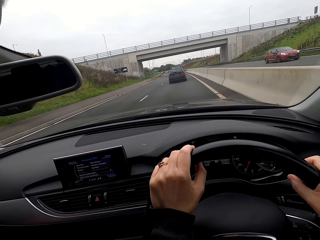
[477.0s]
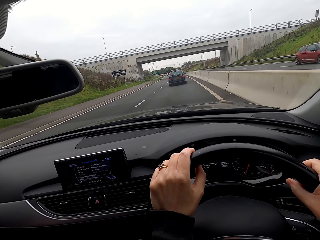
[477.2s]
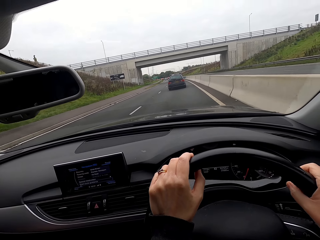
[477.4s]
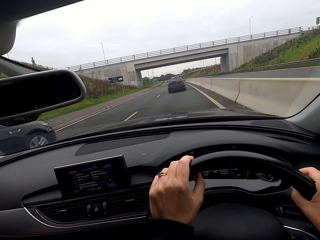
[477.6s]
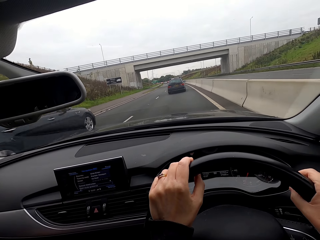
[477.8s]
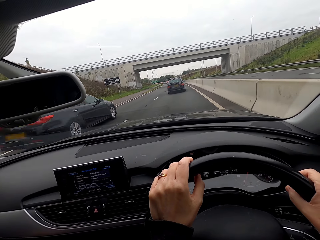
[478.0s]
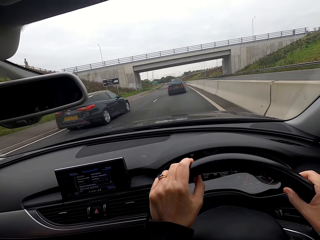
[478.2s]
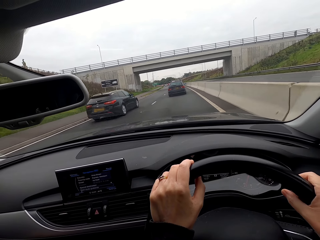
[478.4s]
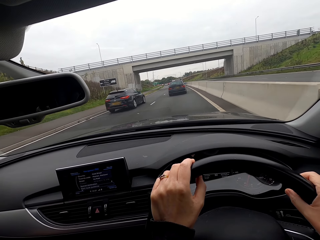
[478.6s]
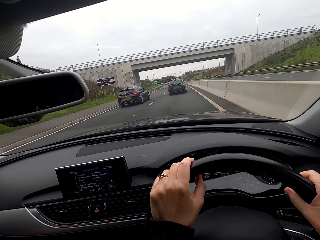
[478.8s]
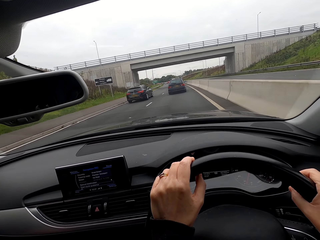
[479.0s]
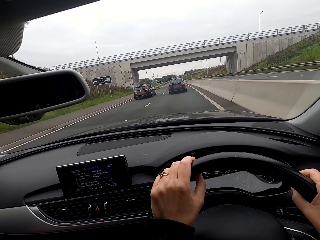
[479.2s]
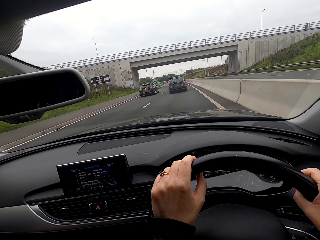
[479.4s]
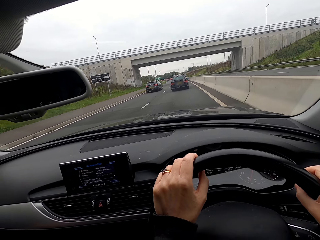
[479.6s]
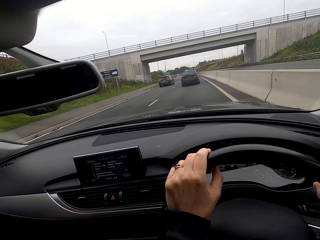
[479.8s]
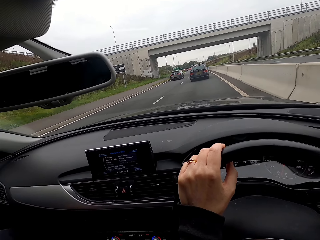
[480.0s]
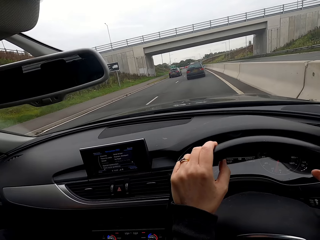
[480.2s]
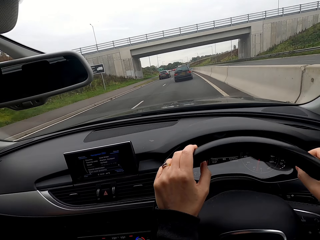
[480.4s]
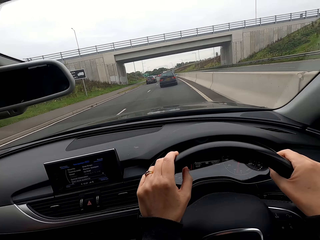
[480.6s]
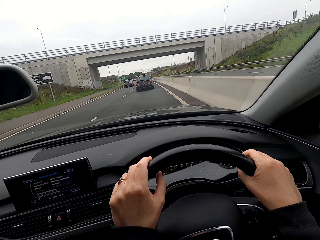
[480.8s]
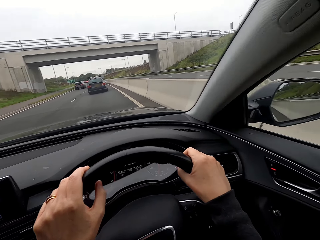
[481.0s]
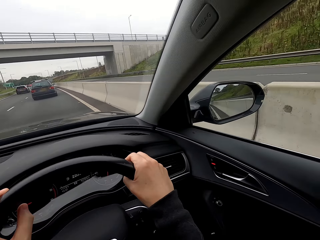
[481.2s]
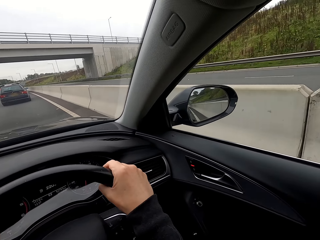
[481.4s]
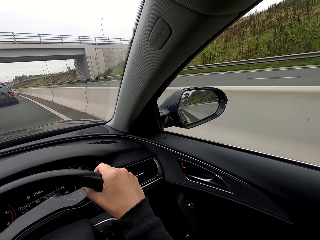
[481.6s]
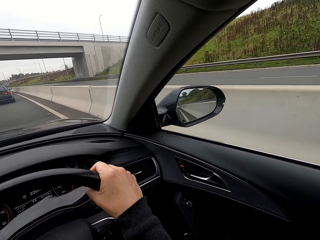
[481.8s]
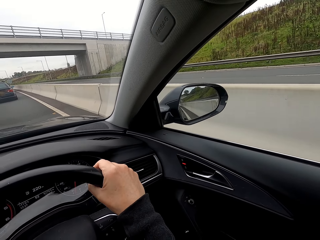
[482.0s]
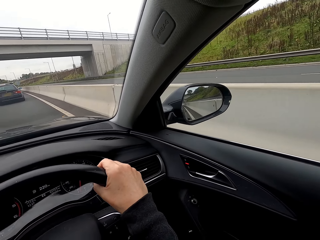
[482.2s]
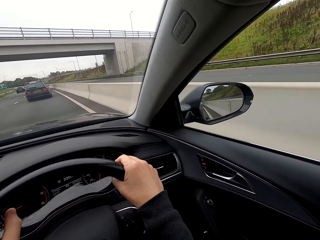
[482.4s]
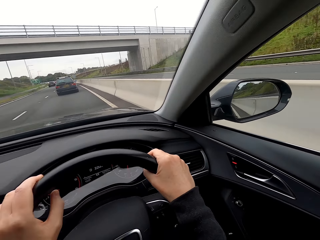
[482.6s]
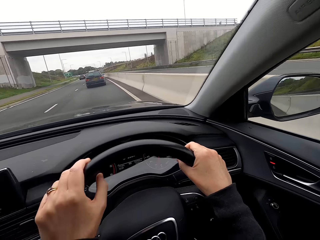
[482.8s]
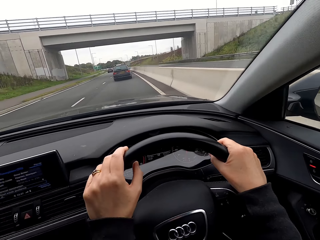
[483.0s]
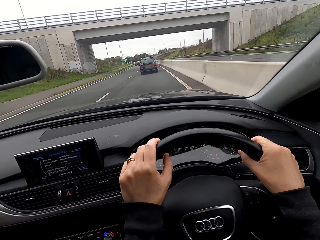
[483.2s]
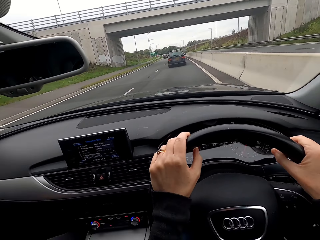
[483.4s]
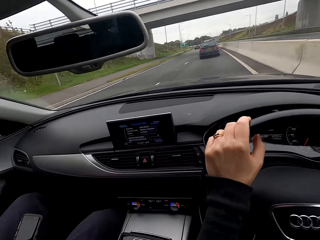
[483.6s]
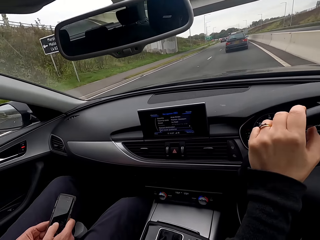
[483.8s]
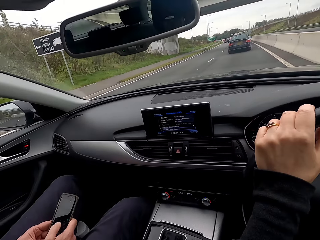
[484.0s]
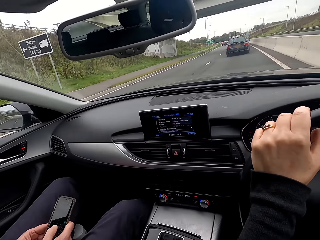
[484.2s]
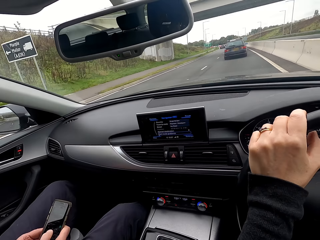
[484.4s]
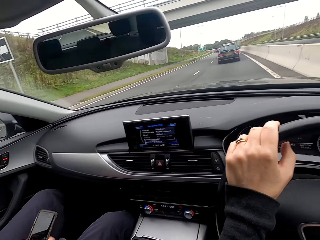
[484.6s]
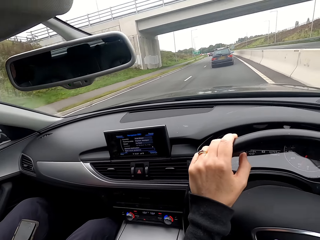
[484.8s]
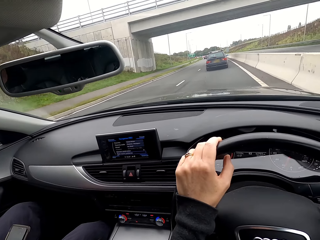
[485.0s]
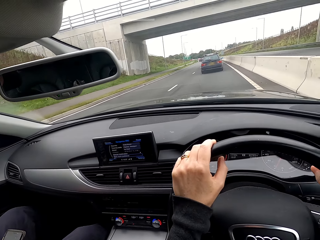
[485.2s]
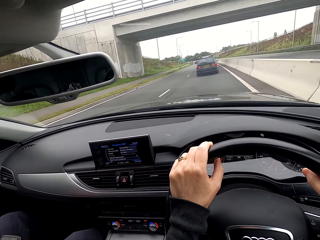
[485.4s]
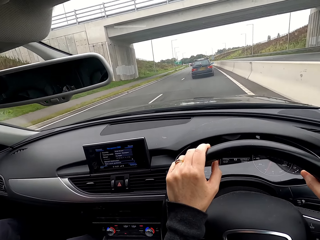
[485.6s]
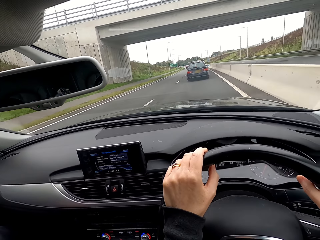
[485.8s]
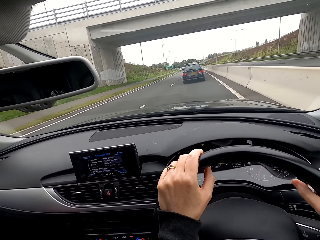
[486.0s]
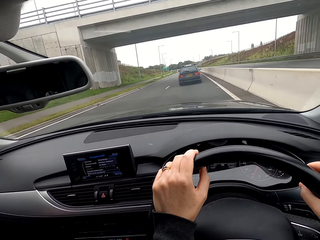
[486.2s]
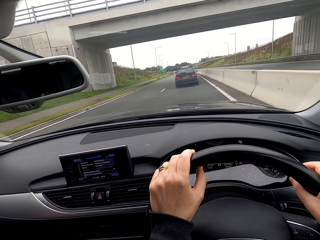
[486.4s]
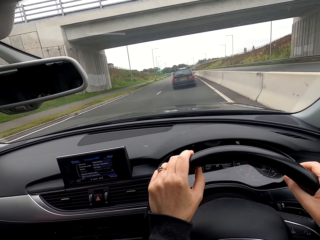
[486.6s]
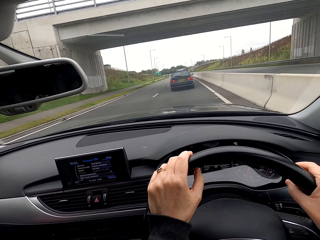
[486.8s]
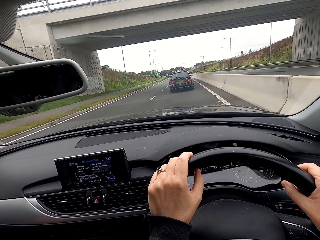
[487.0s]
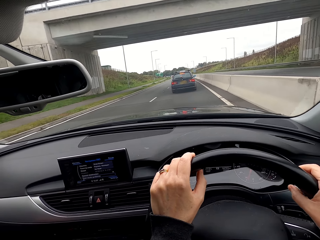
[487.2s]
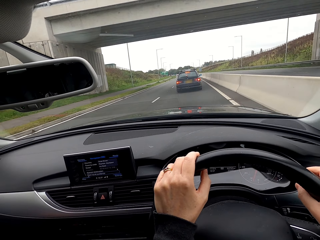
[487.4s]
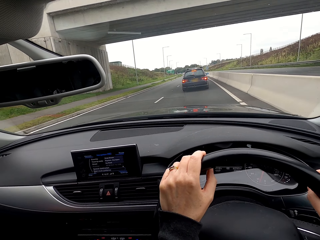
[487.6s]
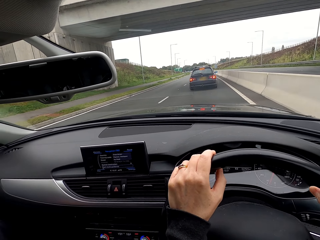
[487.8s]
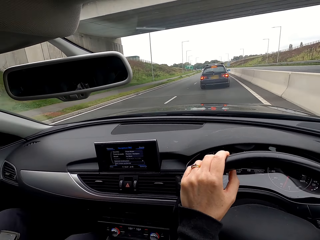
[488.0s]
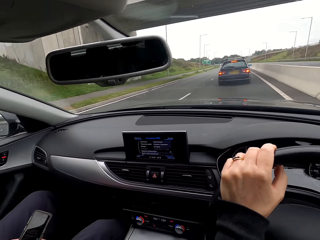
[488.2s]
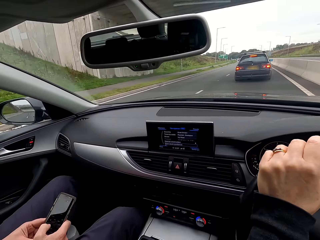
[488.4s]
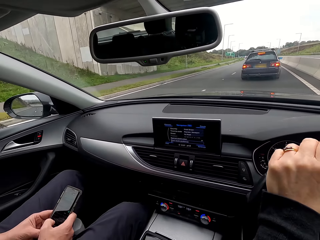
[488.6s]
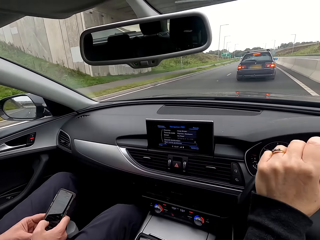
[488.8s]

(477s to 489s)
The camera wearer drives past a car. A car drives past them. The man scrolls through a phone in both hands.

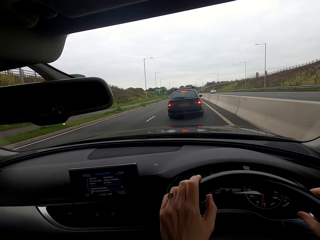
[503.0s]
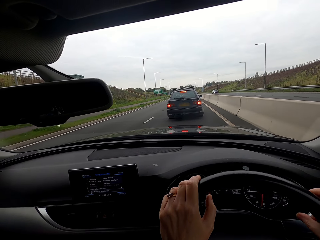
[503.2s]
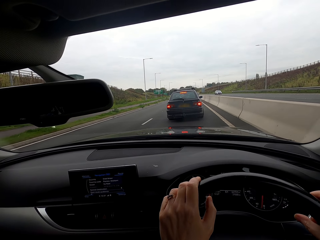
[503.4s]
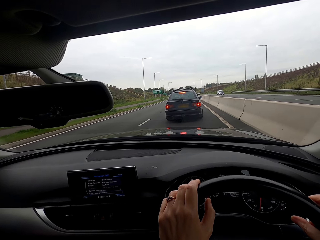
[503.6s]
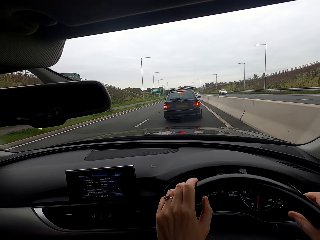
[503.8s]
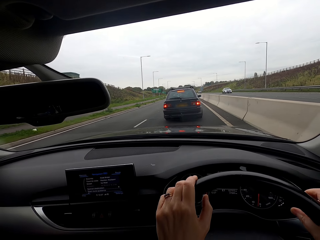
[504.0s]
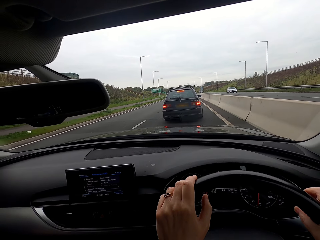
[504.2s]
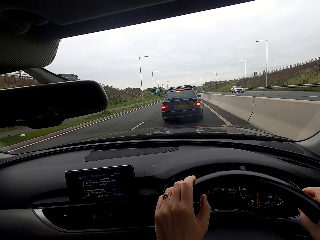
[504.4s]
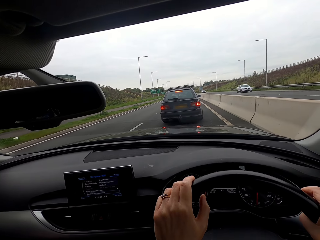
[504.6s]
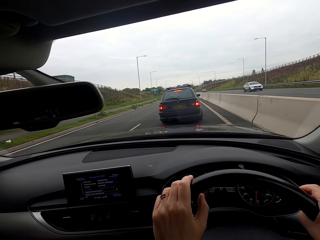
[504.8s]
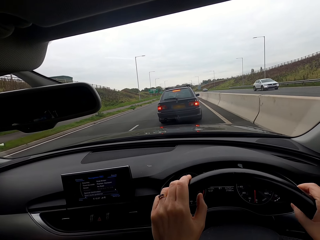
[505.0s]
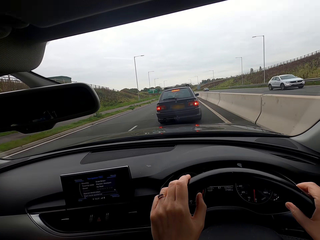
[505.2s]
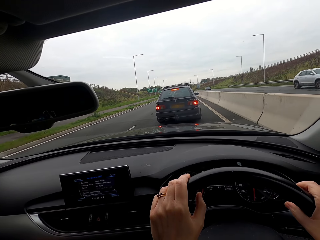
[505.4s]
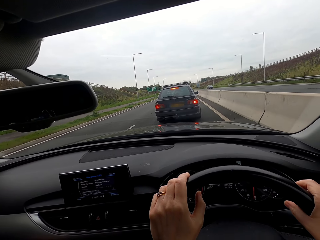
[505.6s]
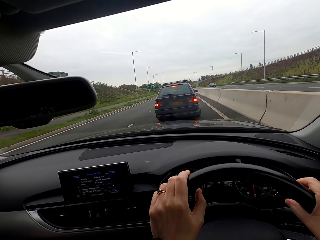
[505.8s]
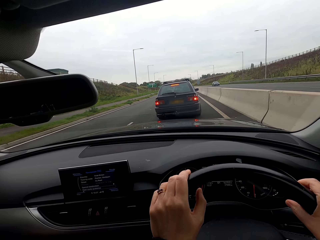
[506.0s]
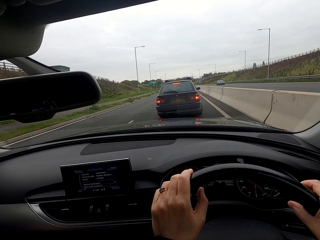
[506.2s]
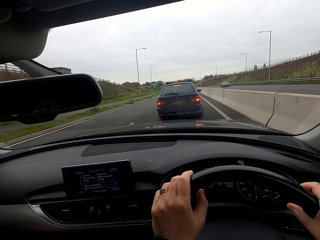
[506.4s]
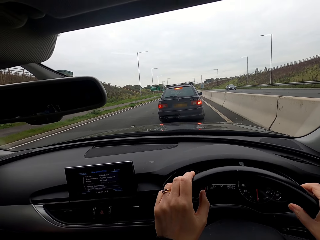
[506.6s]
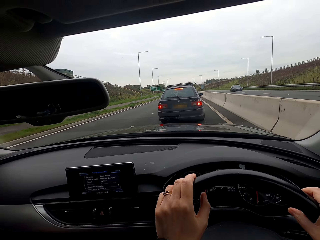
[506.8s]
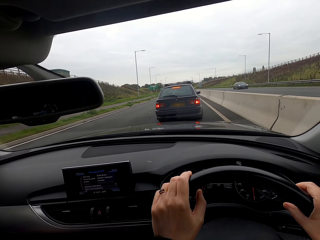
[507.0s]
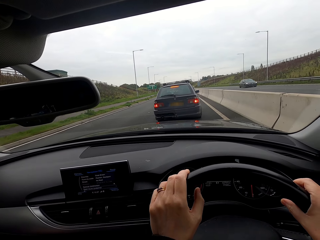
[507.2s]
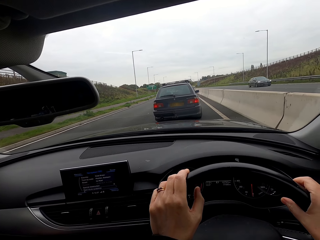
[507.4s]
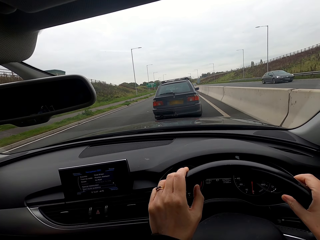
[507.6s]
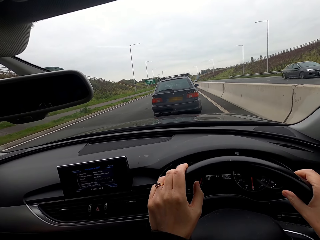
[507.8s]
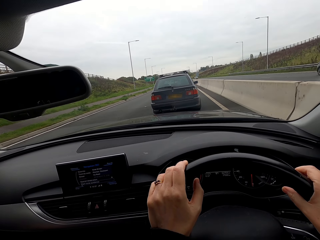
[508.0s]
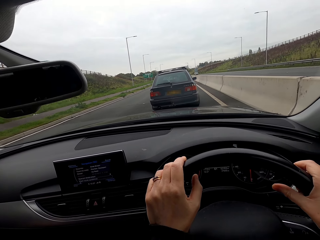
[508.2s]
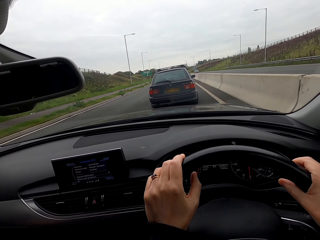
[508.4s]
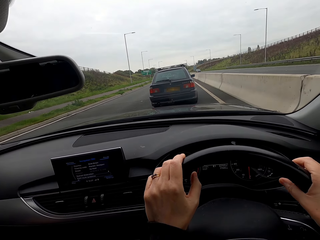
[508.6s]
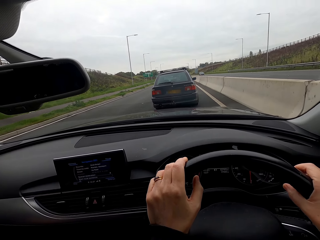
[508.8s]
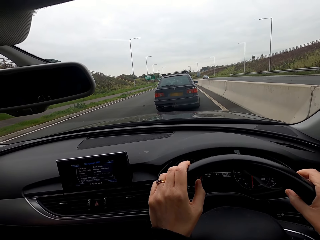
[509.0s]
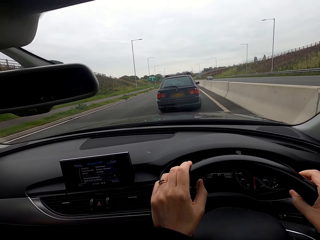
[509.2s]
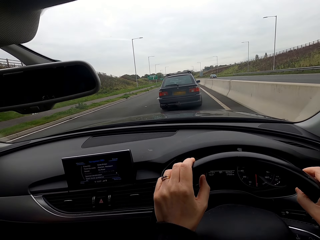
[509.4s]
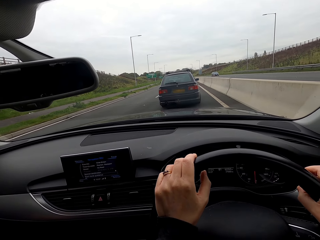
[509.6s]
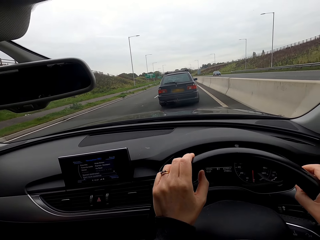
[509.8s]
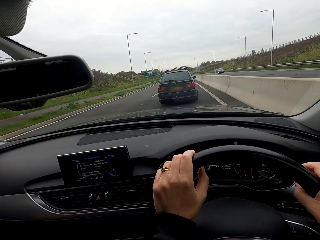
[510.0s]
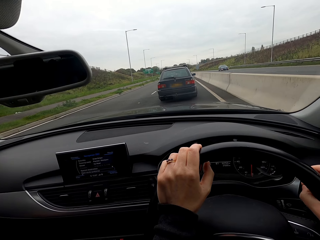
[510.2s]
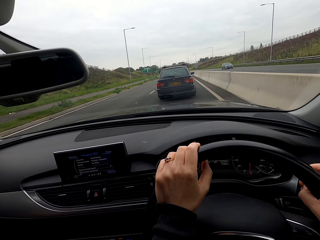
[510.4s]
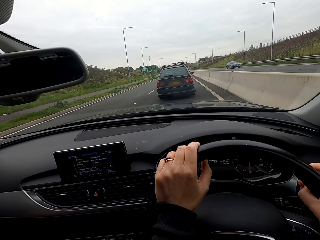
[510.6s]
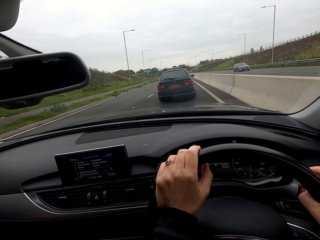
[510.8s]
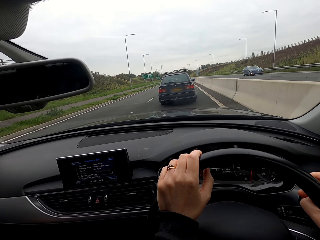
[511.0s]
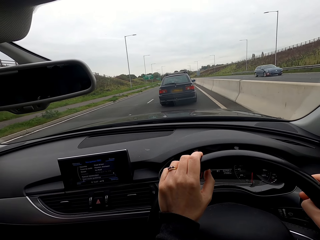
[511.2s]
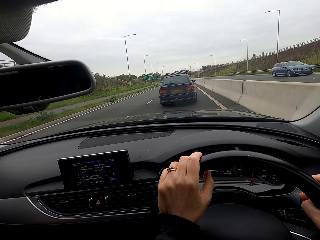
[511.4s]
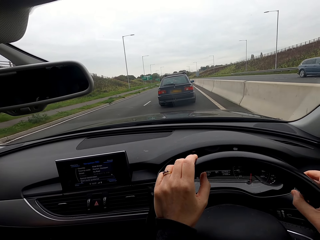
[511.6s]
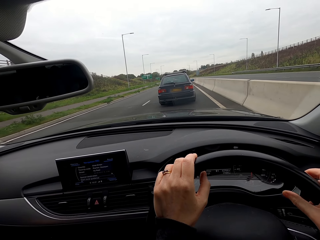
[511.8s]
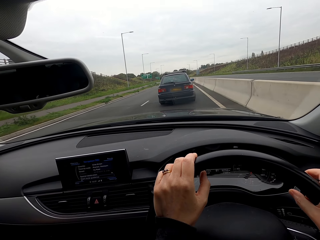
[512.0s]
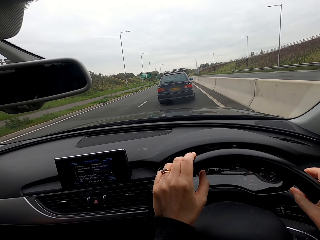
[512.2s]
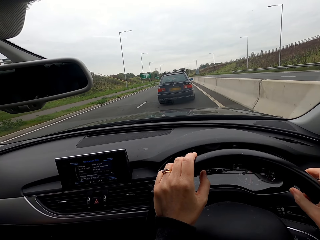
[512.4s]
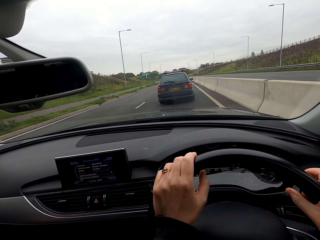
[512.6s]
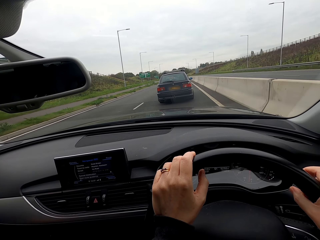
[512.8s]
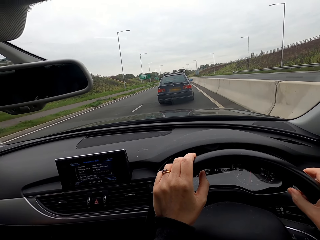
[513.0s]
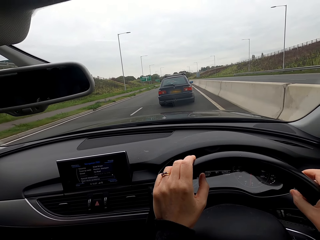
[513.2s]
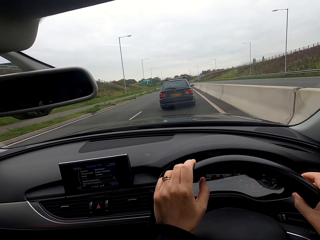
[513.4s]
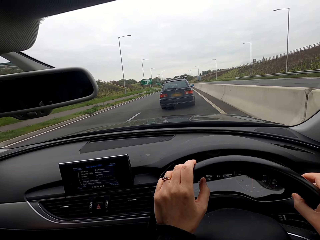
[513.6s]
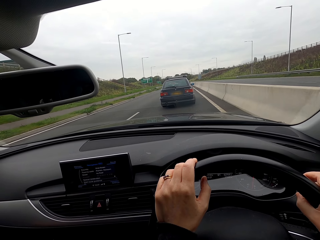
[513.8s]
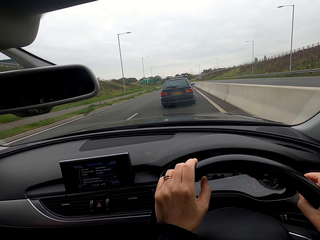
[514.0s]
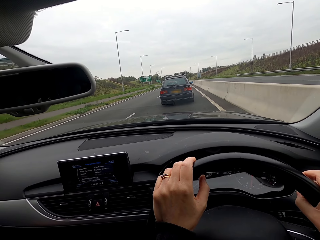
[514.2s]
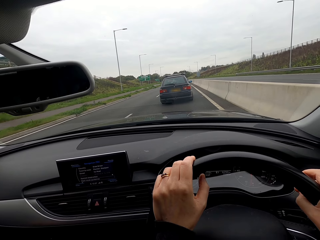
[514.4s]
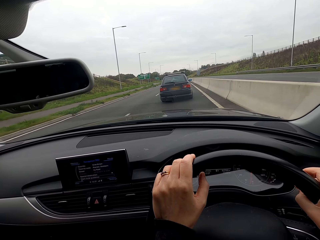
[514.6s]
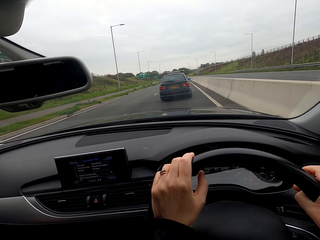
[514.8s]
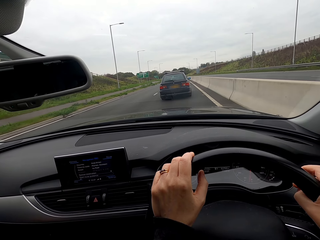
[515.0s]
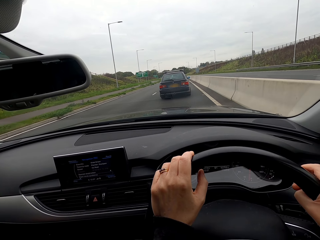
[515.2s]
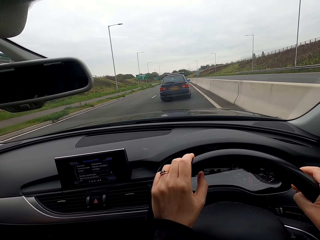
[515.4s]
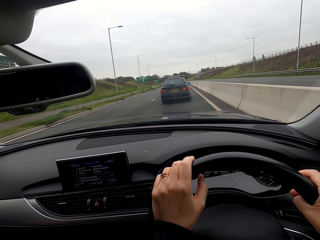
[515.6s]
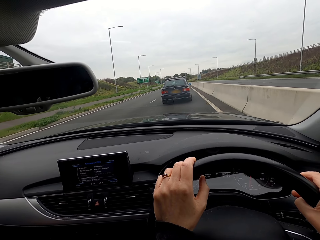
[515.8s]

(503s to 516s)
The camera wearer drives past a car. A car drives past them. A car drives past them again.
